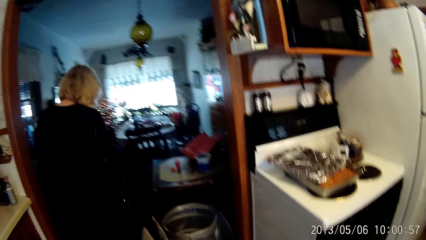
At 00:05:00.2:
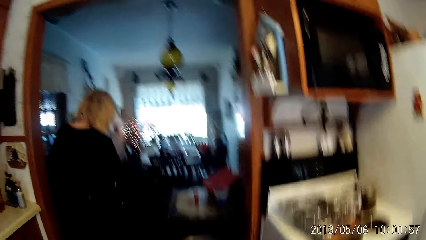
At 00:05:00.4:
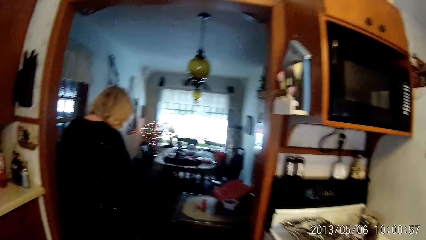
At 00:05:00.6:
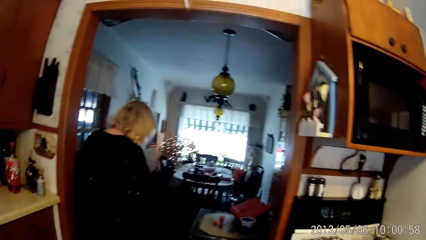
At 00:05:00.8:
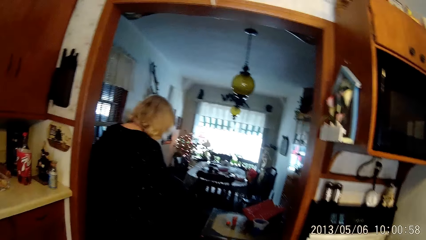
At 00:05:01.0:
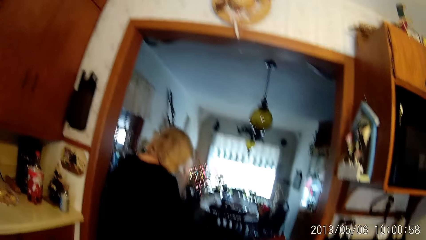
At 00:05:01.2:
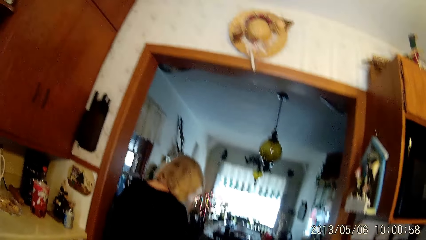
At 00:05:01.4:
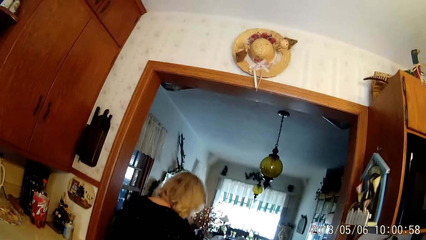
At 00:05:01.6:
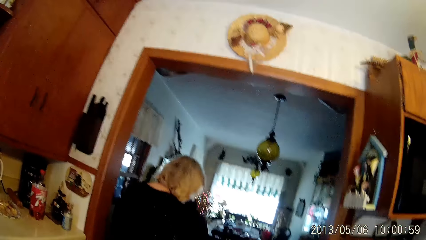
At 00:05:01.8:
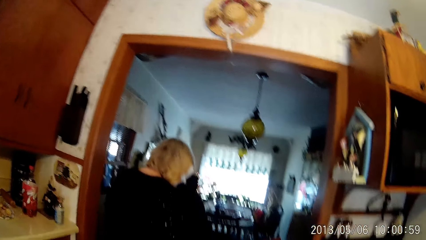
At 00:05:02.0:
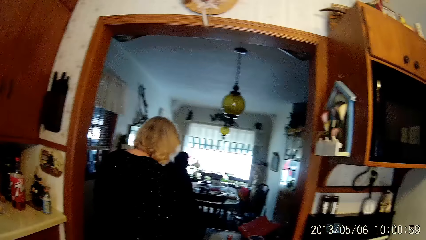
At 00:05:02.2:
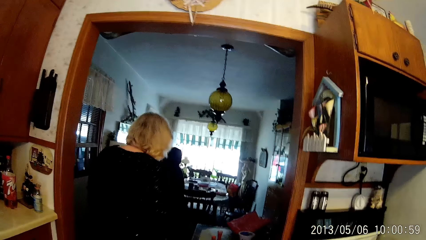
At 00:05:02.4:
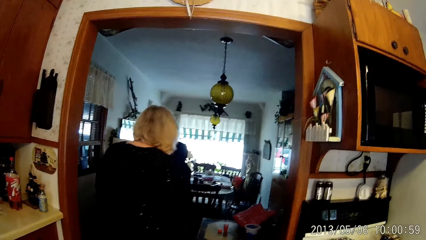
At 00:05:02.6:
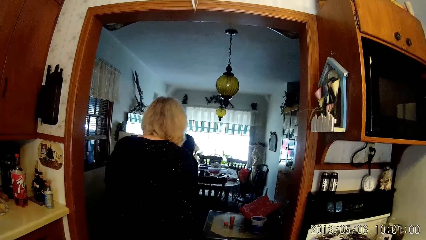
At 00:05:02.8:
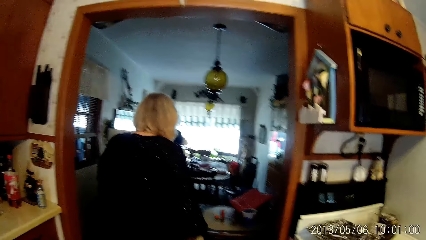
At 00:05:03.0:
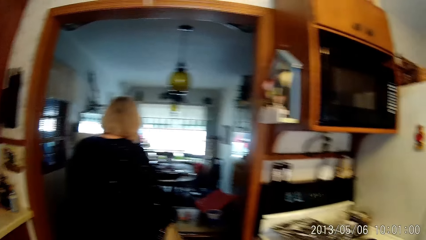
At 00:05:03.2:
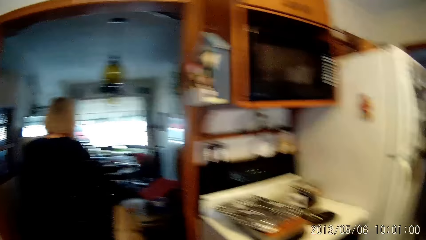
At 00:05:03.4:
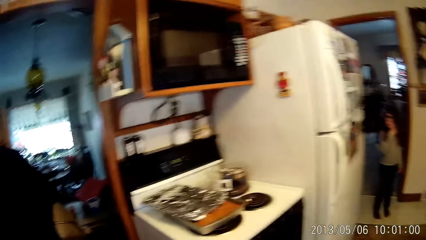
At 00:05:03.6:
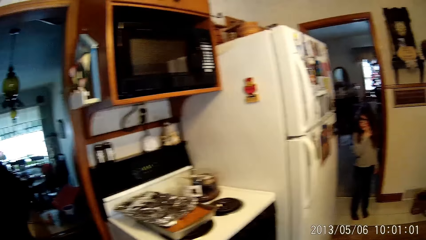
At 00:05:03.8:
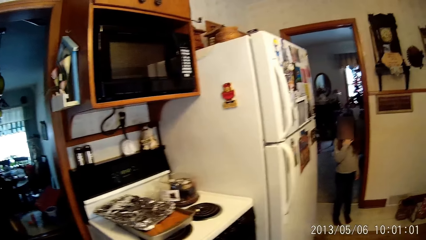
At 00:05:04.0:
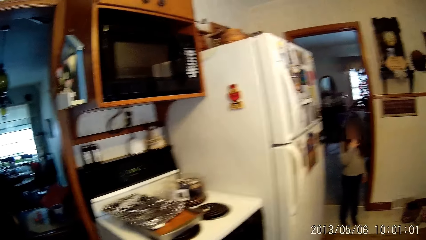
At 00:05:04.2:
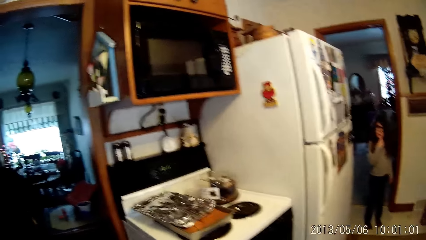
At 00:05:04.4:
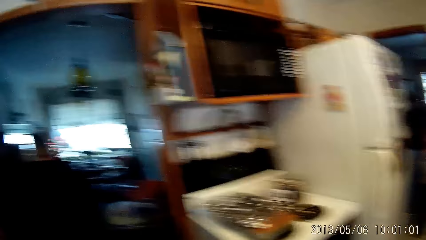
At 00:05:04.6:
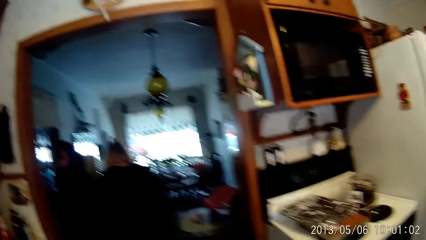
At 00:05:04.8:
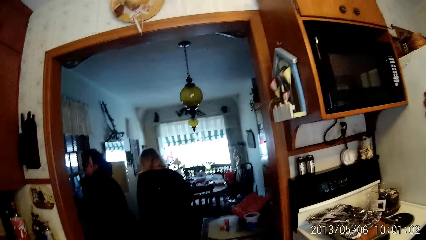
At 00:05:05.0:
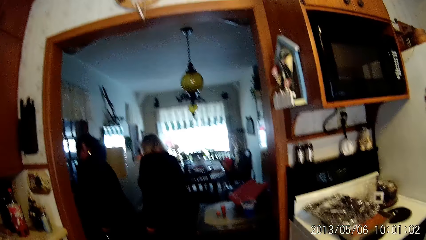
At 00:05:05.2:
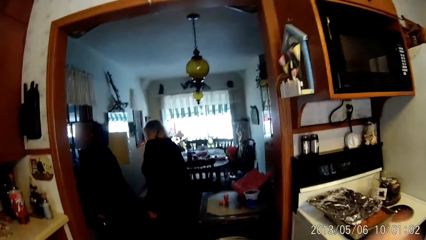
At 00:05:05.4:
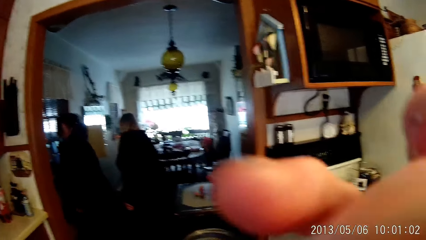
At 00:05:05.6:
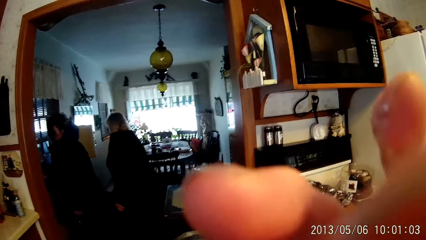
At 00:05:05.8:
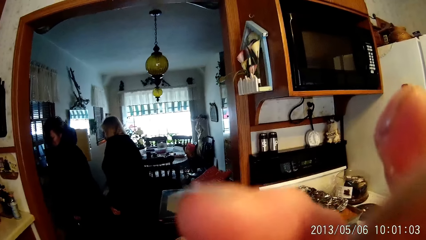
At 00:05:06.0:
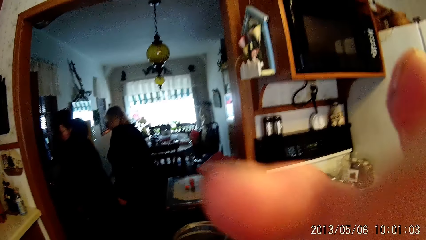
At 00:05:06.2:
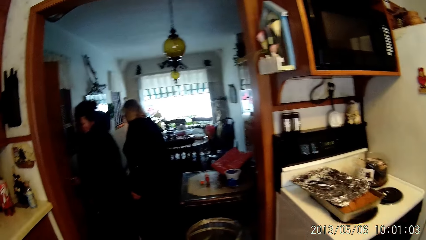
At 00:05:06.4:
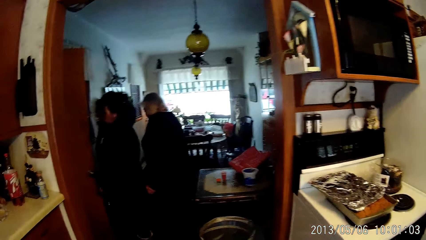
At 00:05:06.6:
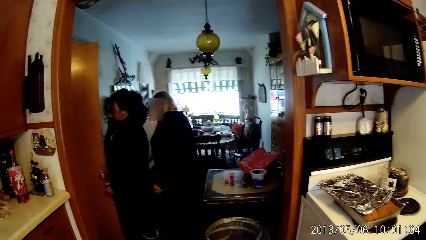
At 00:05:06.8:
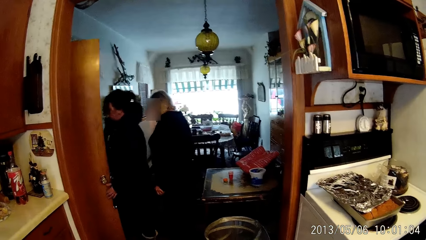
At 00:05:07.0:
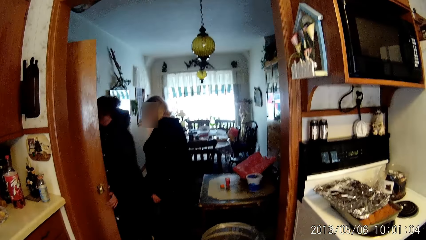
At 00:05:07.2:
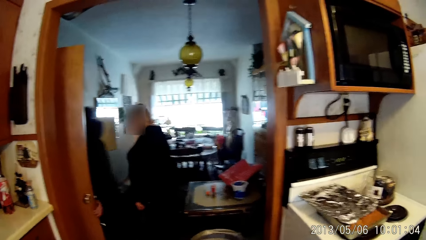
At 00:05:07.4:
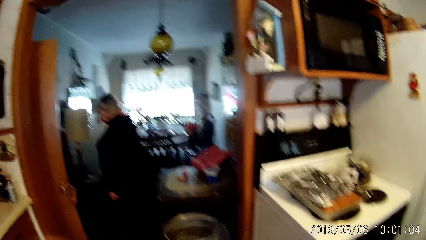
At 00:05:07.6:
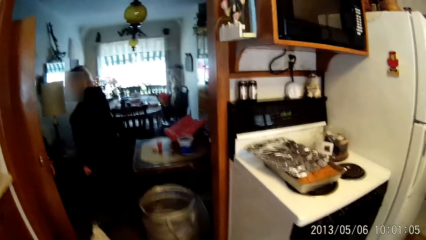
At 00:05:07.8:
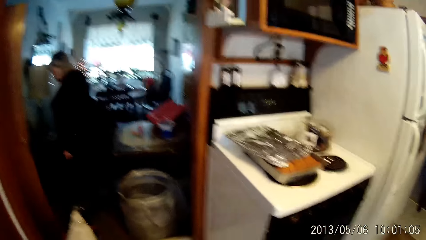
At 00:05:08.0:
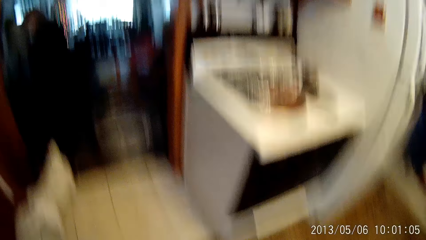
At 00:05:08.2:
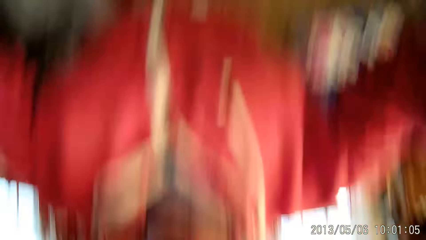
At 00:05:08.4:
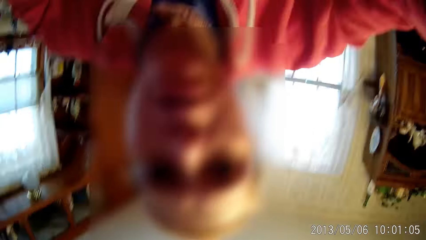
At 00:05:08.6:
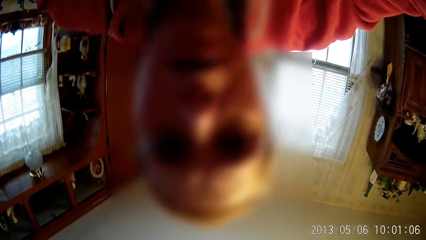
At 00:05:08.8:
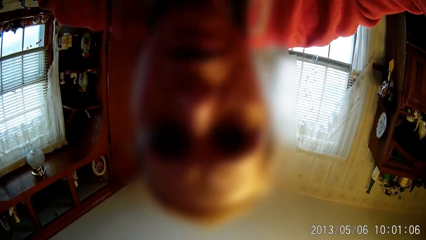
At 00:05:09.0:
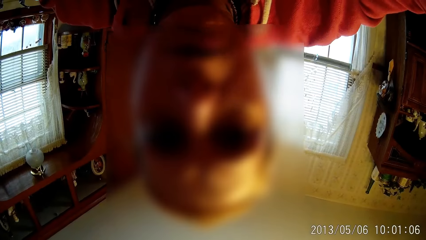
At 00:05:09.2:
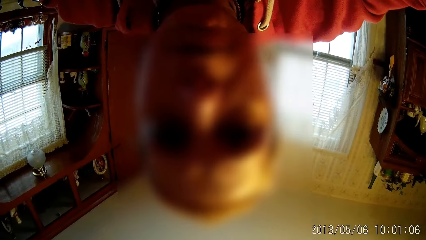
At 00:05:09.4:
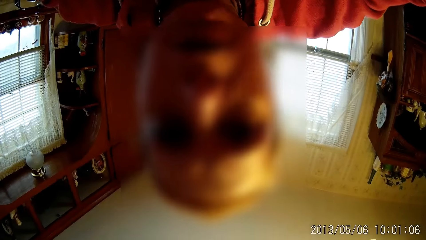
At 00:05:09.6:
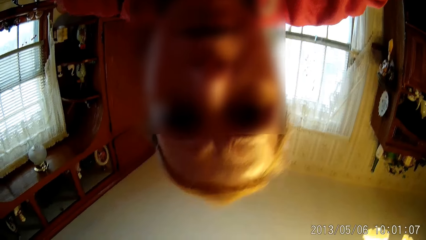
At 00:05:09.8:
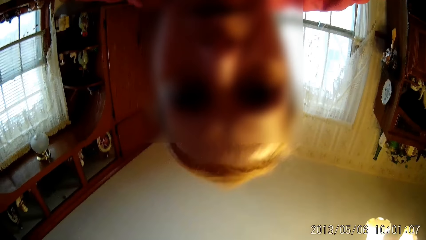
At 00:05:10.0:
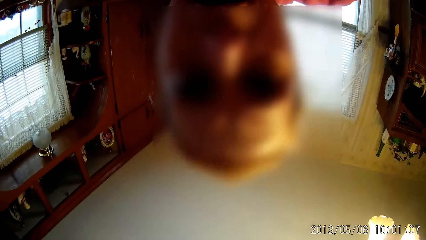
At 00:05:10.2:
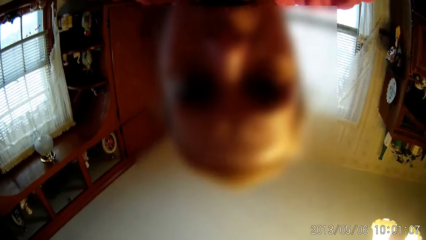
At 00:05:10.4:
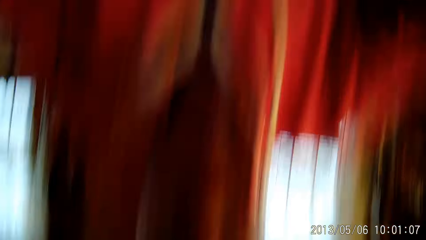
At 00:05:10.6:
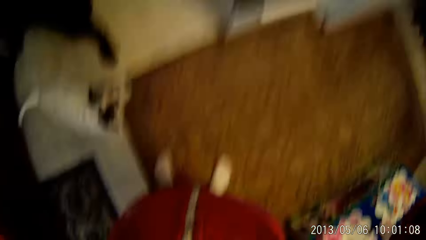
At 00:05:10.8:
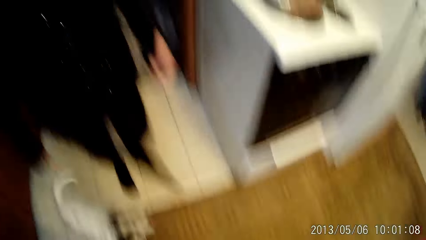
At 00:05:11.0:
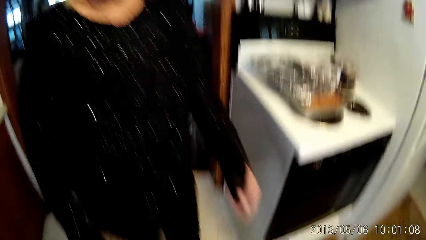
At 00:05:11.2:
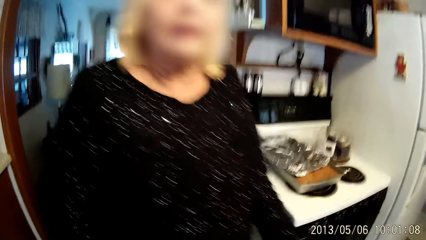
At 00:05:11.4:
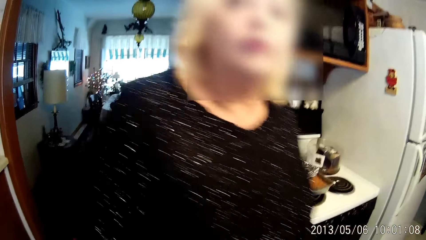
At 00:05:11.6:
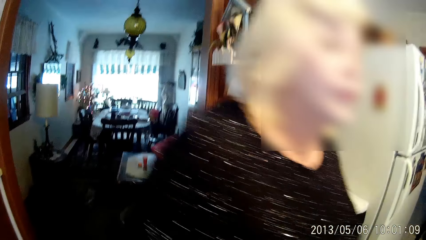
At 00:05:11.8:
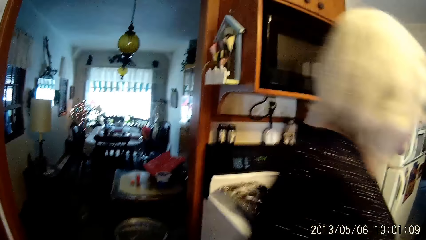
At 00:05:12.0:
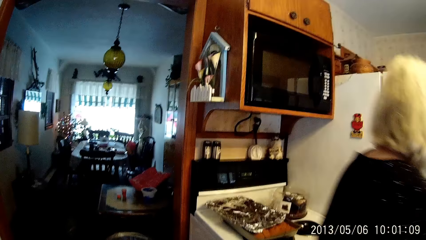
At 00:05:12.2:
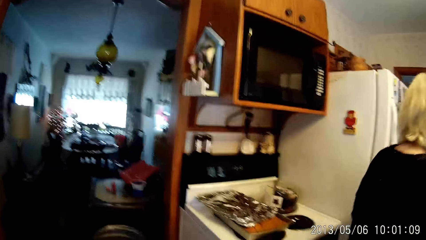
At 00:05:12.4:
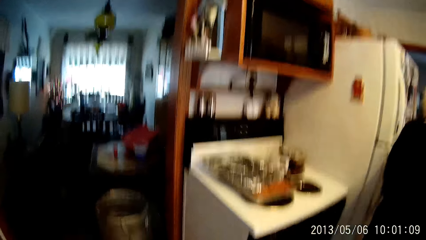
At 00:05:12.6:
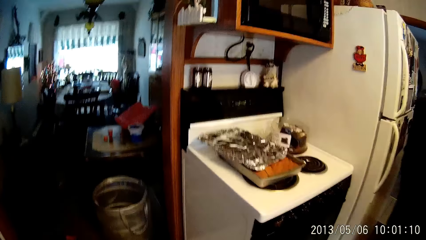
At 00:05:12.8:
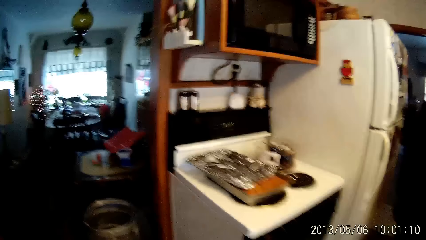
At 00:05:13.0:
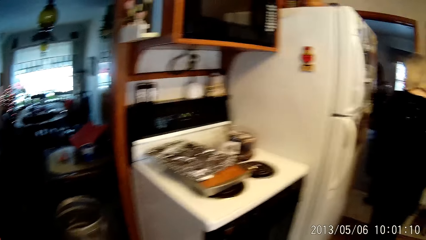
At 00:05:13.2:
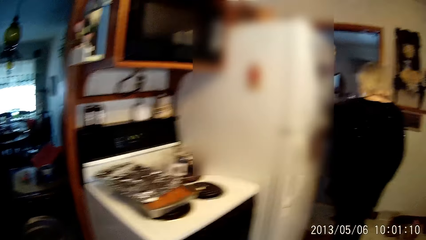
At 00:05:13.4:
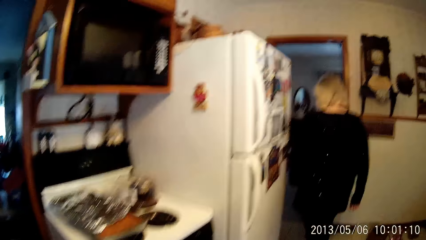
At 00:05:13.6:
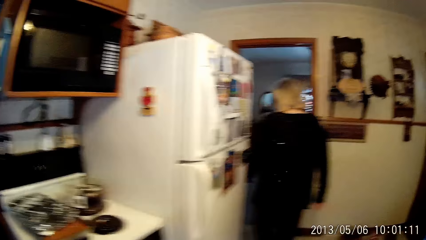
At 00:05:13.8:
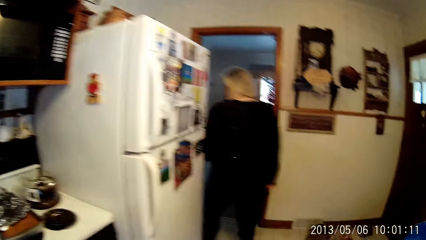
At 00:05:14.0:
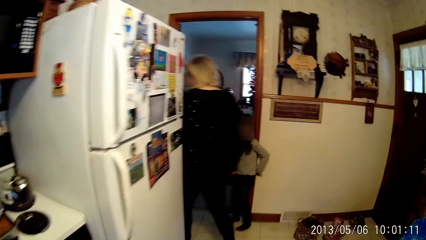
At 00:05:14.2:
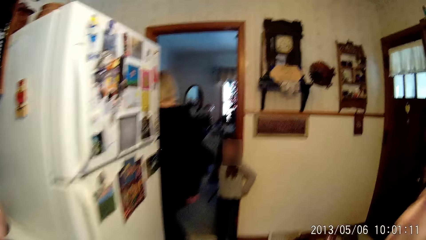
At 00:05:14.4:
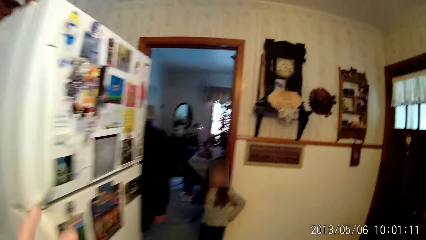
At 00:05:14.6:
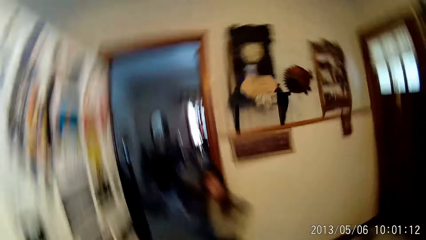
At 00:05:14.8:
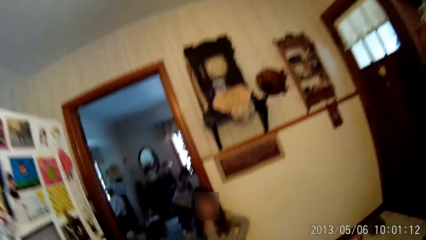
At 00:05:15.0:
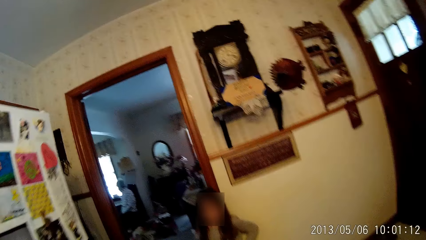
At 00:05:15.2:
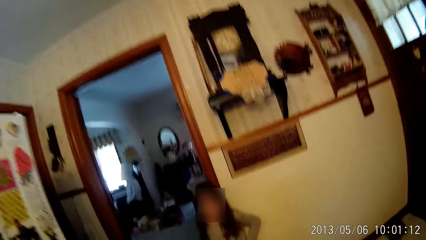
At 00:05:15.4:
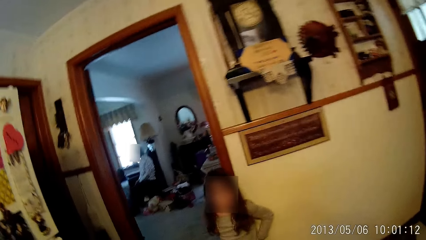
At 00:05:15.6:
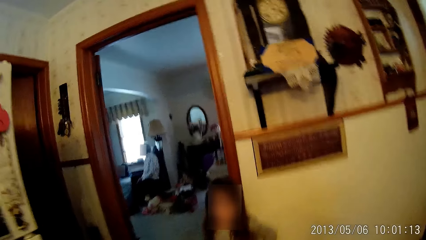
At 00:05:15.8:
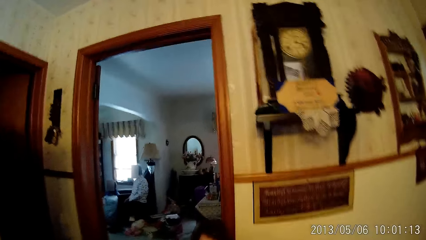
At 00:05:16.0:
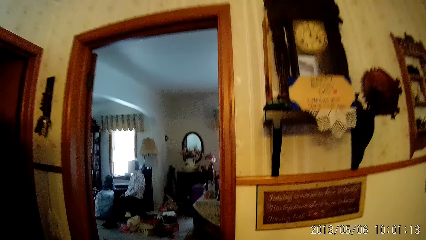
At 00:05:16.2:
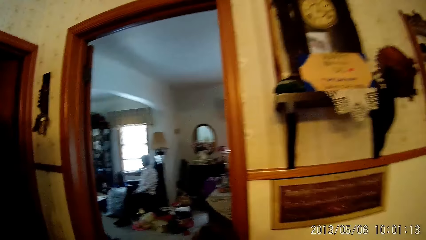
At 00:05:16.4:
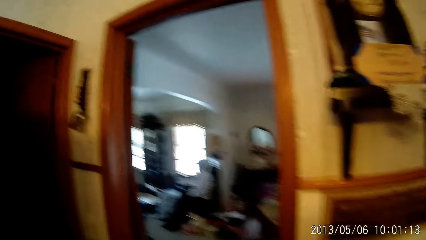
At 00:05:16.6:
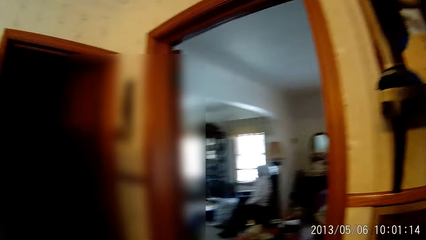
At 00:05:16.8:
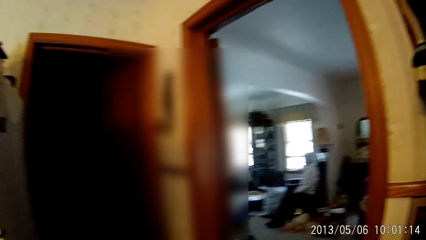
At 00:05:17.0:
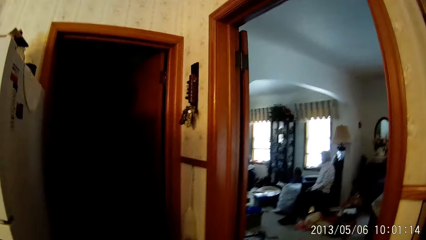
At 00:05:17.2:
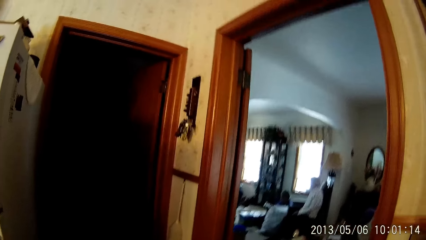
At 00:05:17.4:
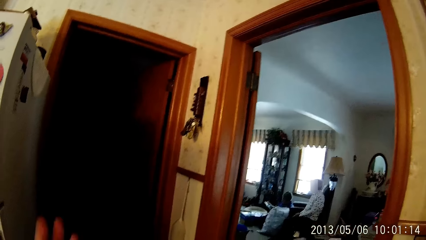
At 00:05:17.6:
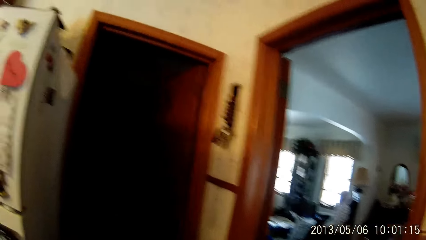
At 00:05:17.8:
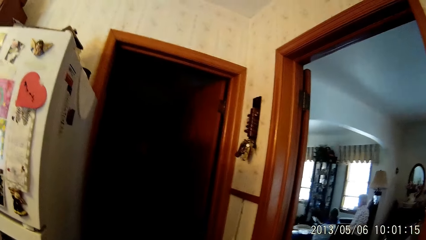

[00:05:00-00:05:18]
The camera wearer walks around. A woman walks to a dining area from a kitchen. Another woman opens a door with her right hand. The camera wearer adjusts the camera. The other woman holds the door with her left hand. The camera wearer shows their face on camera. A person walks away. The first woman walks into a room from the dining area. The camera wearer walks around.
